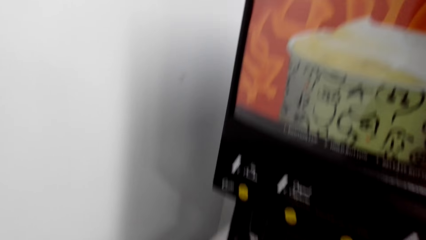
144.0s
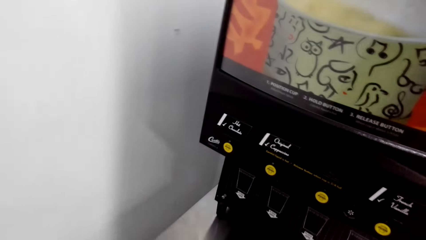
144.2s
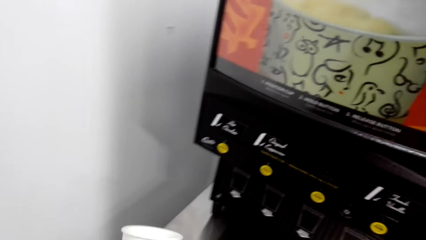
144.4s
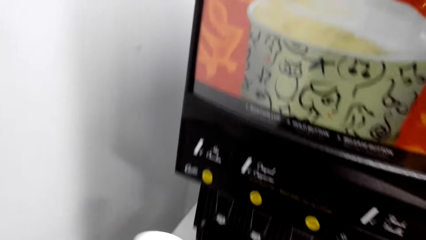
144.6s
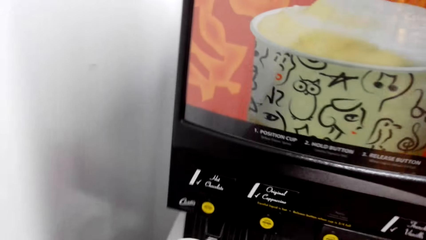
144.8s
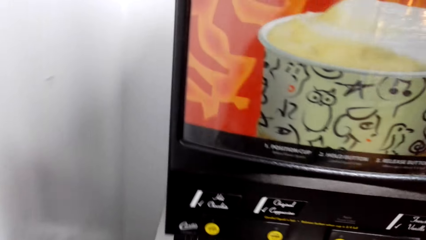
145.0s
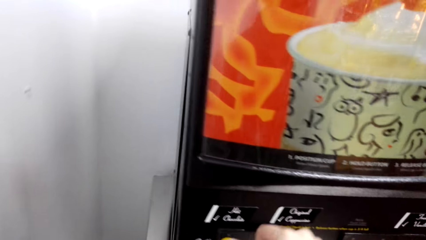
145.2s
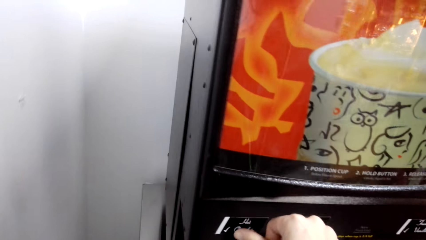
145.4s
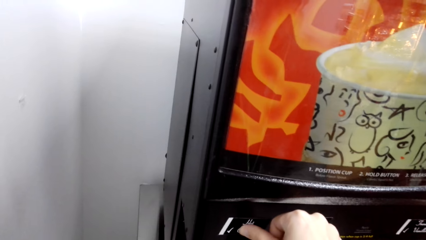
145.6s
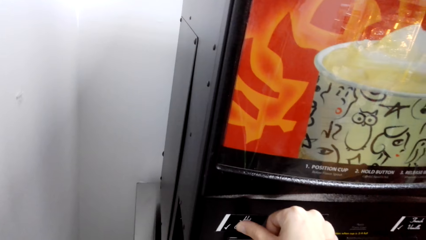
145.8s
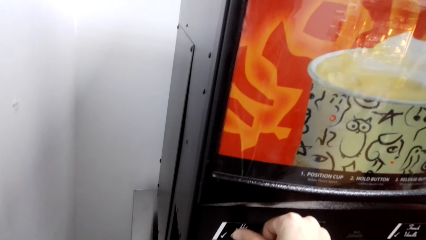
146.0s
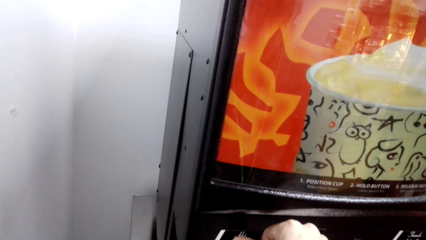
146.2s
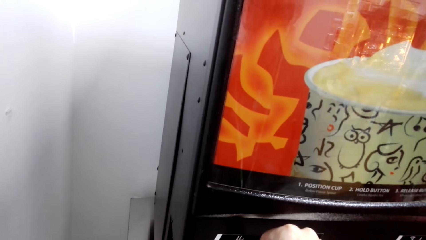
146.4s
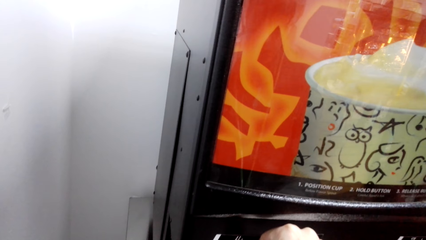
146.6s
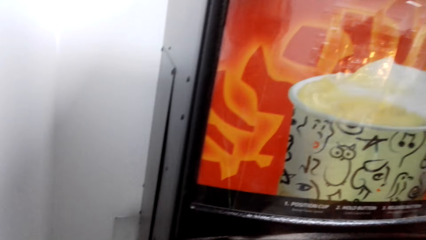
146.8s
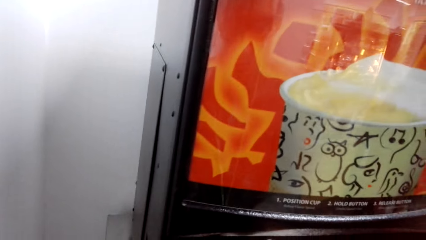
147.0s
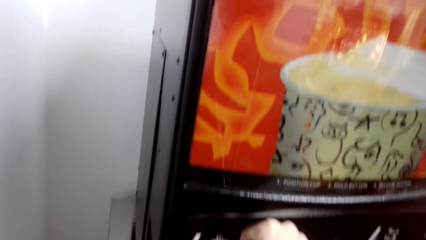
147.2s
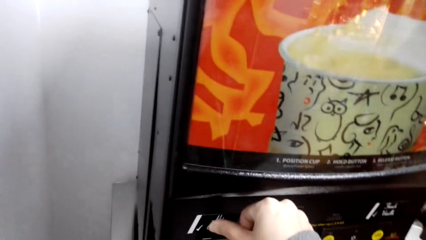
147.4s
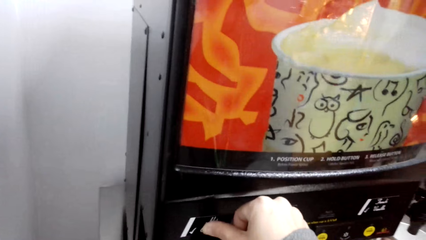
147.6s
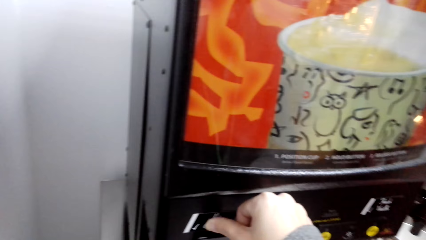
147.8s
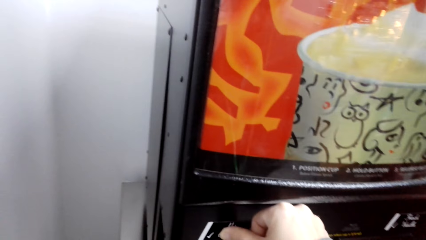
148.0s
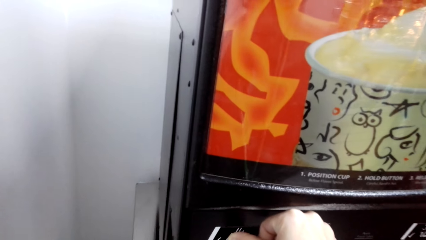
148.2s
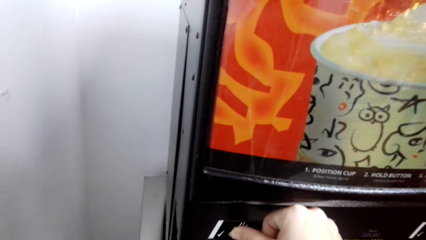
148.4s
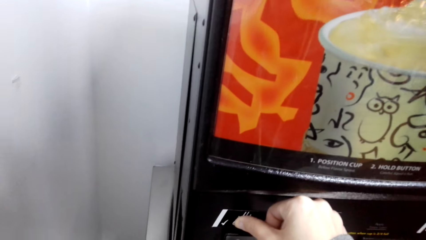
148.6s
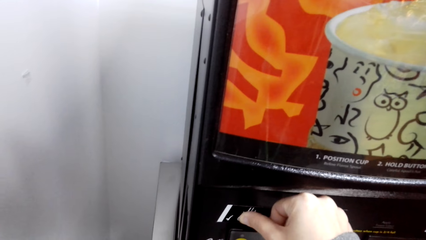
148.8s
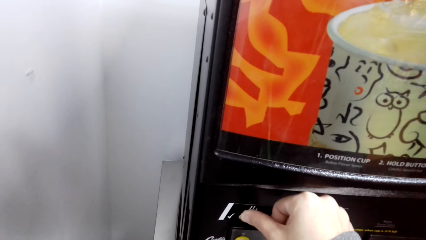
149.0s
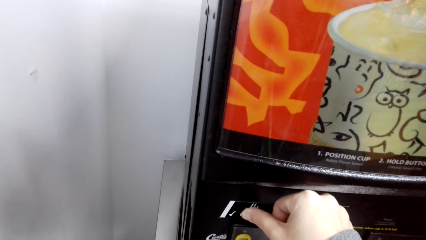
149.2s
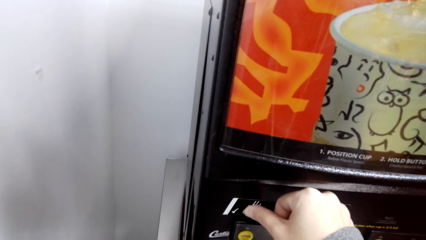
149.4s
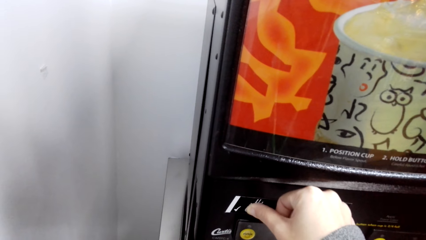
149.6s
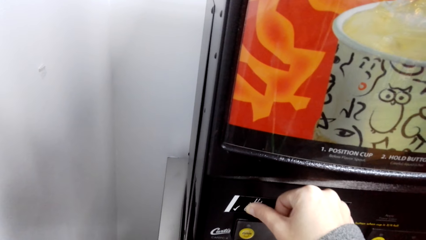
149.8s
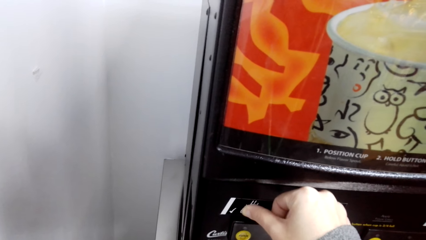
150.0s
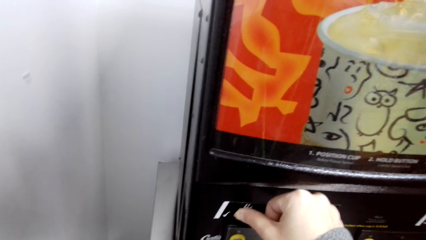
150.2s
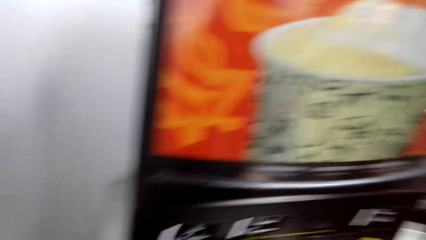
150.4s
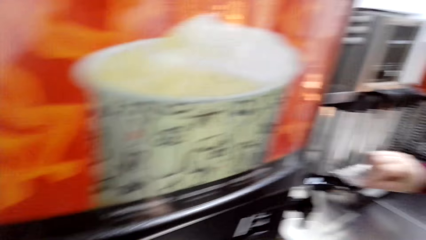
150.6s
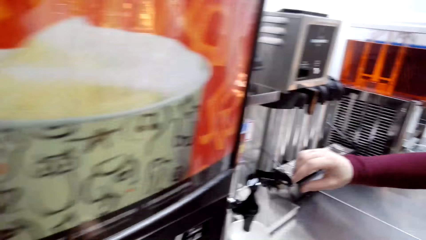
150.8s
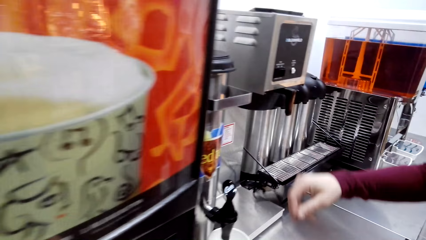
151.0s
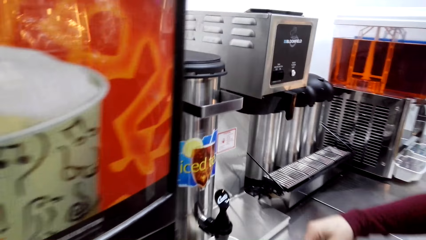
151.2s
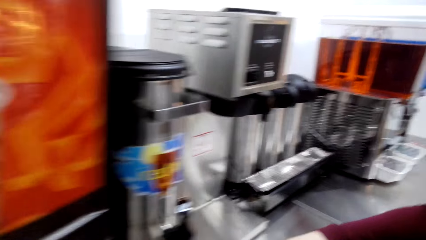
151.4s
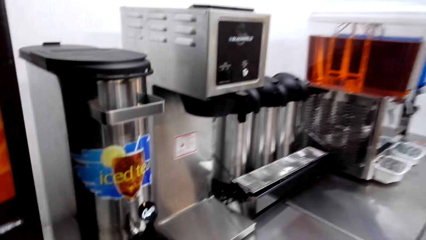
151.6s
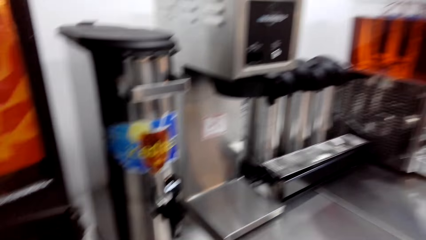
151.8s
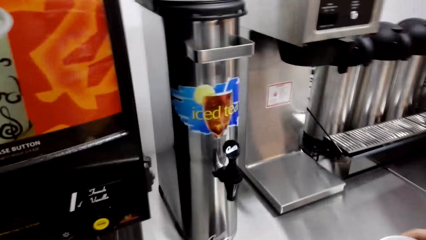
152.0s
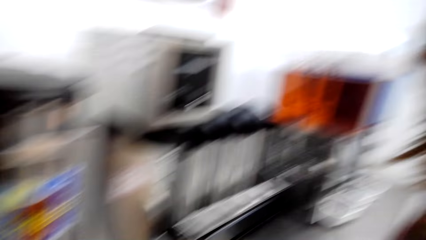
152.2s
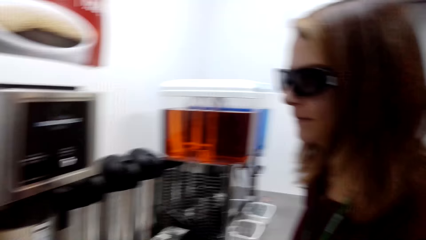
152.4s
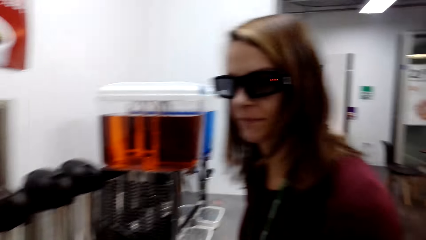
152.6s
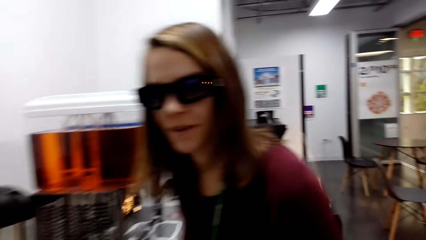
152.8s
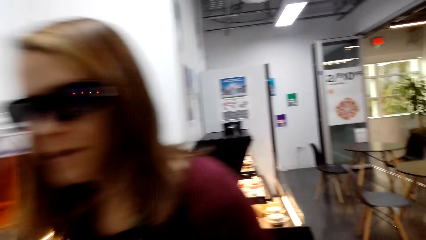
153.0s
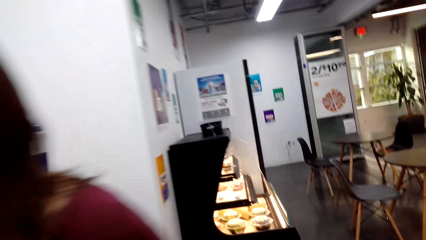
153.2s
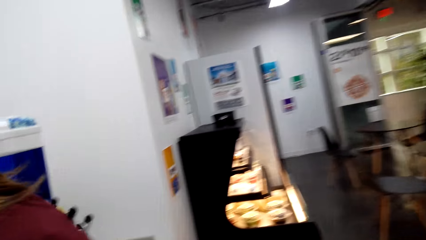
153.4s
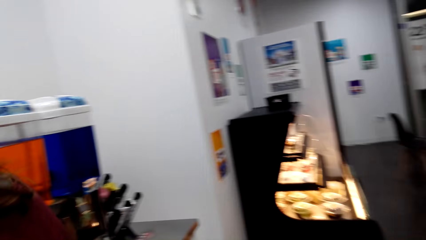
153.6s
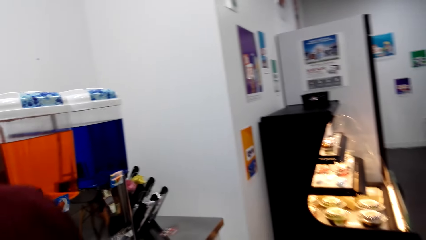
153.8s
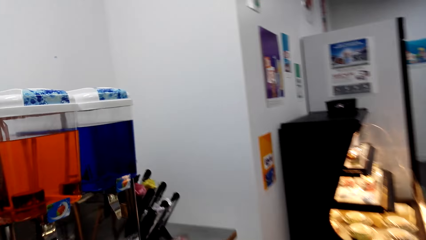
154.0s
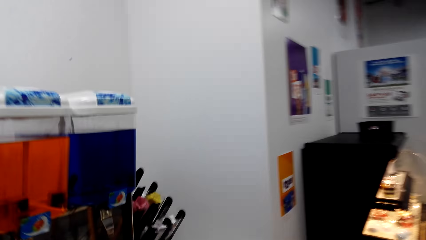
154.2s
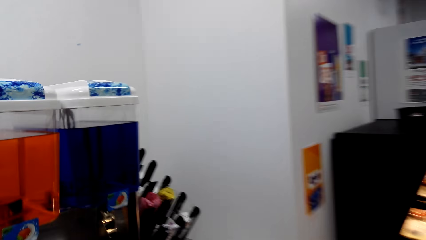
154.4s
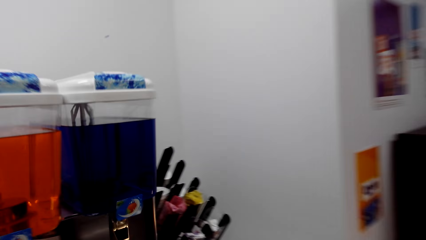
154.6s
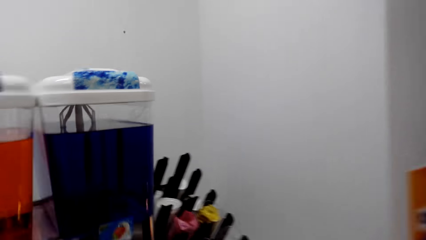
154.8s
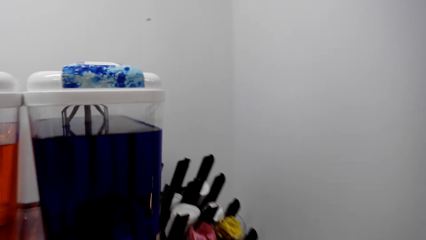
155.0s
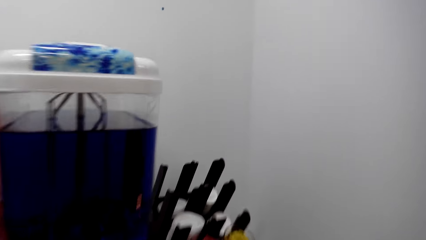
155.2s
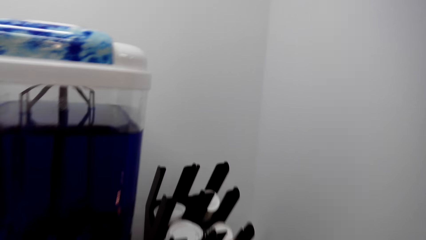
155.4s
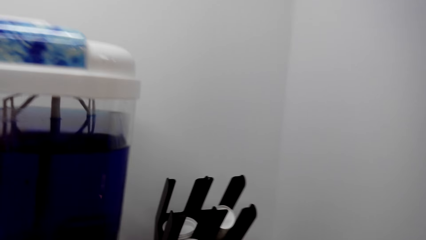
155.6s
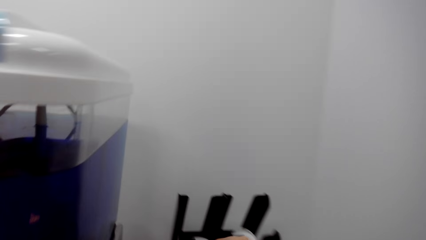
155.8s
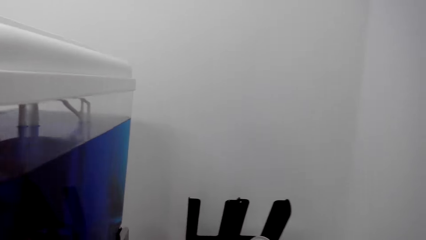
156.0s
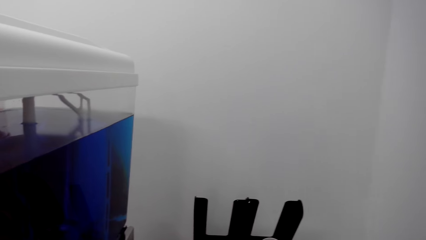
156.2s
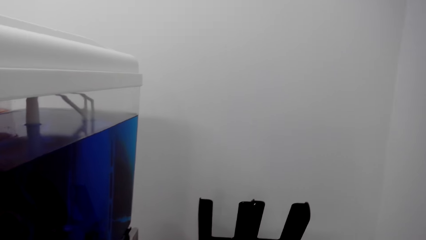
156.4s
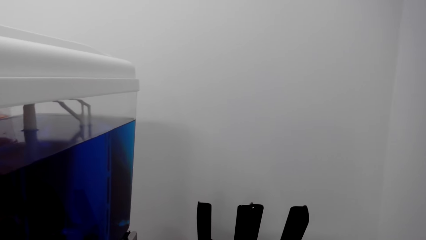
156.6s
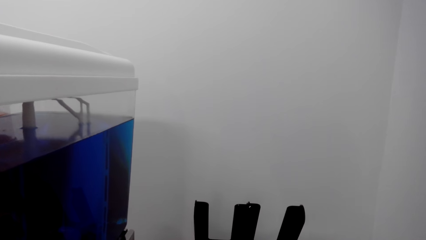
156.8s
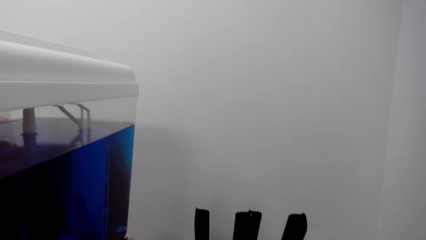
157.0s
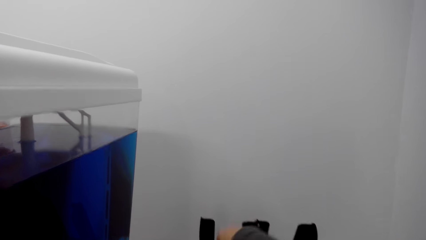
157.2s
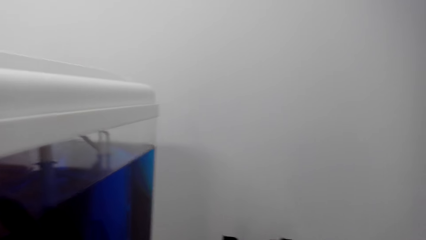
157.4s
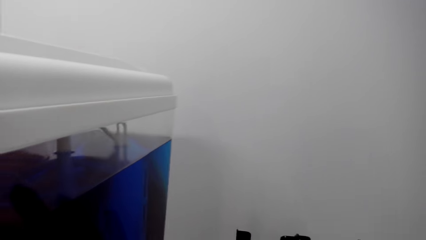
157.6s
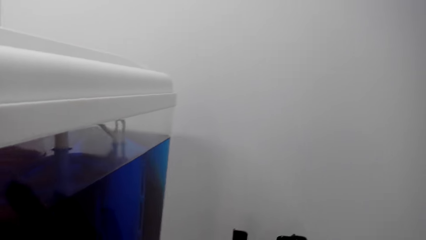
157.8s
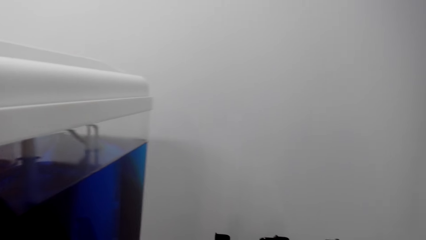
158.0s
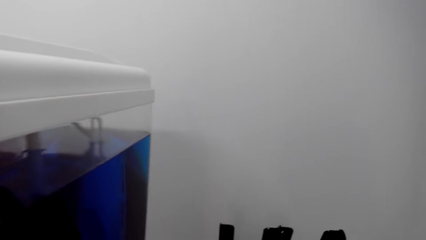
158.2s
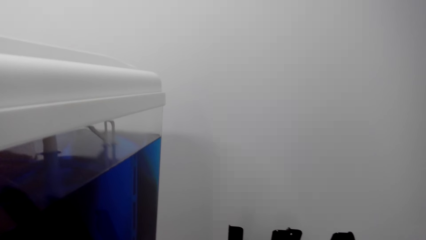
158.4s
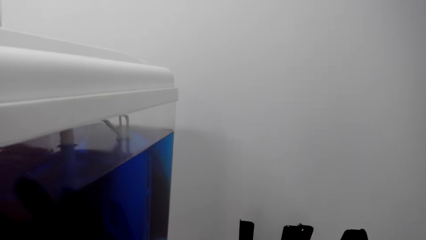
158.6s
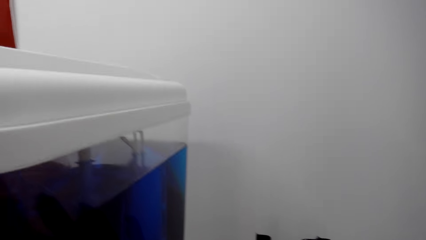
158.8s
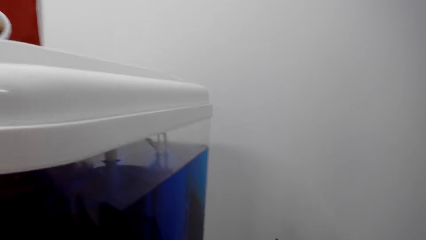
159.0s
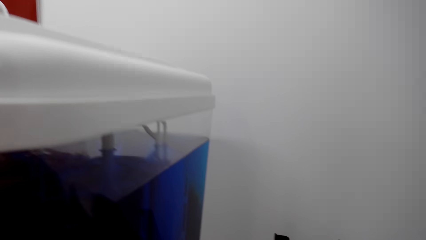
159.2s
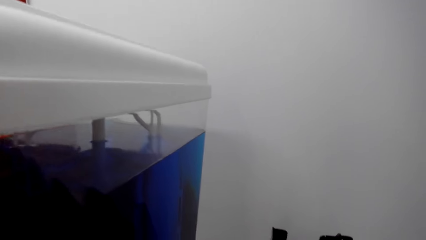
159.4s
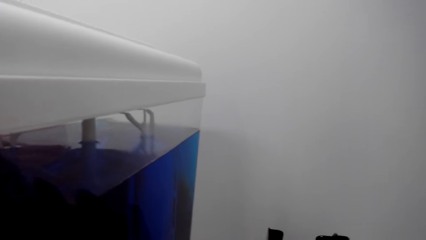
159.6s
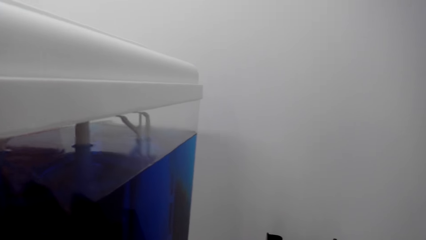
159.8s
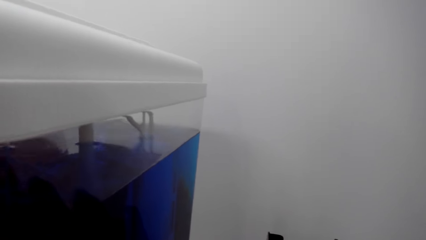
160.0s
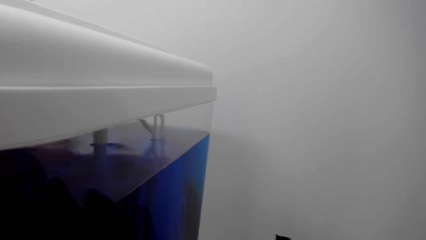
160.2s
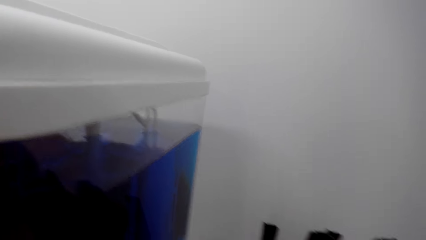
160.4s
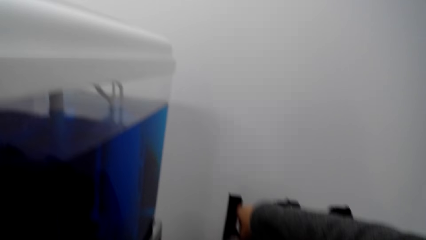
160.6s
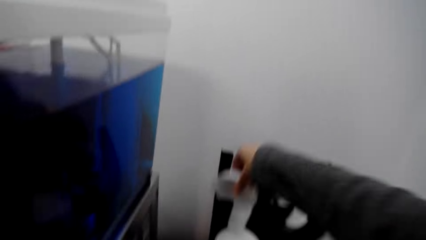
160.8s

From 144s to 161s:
The camera wearer puts the coffee in the tumbler. They pick up a tumbler cover.
